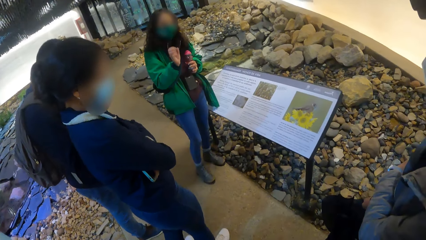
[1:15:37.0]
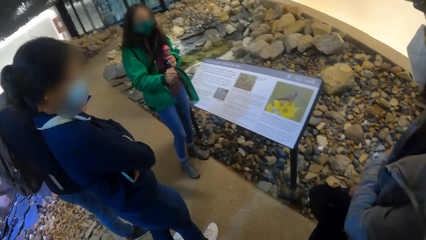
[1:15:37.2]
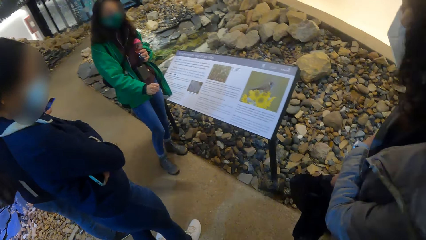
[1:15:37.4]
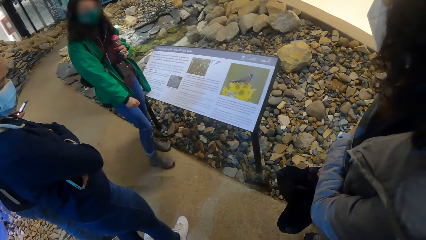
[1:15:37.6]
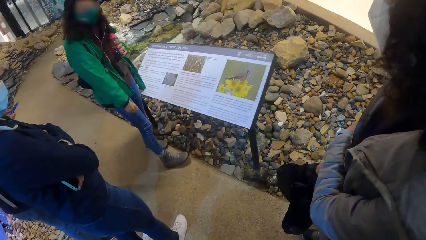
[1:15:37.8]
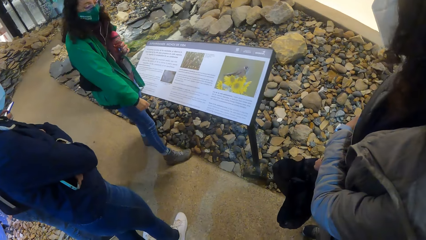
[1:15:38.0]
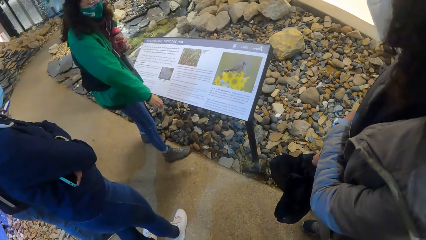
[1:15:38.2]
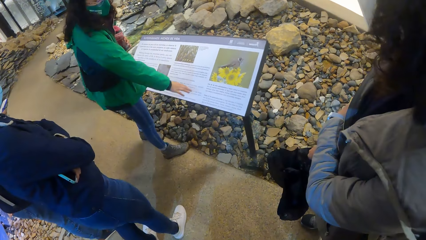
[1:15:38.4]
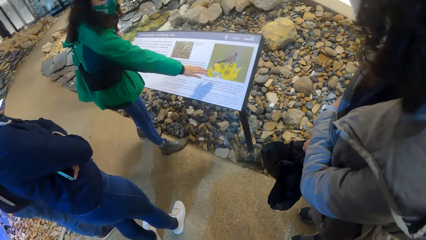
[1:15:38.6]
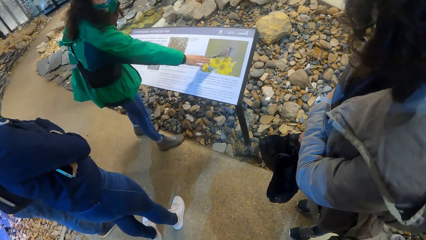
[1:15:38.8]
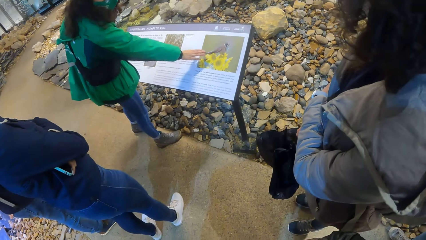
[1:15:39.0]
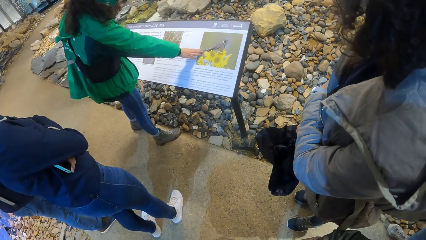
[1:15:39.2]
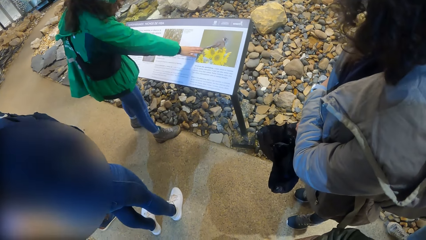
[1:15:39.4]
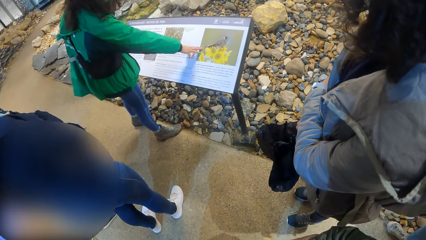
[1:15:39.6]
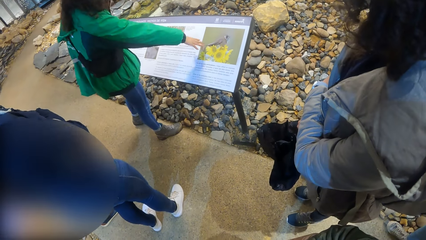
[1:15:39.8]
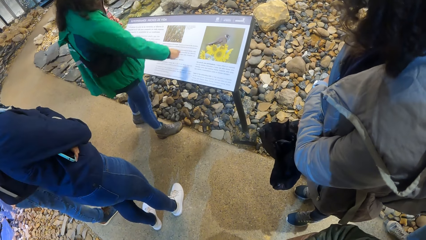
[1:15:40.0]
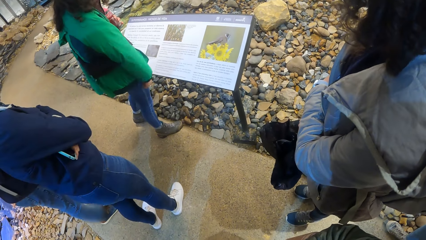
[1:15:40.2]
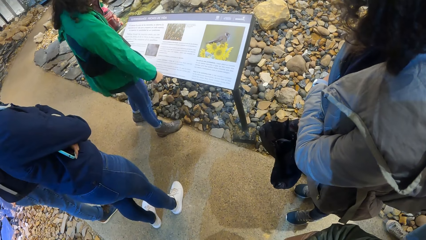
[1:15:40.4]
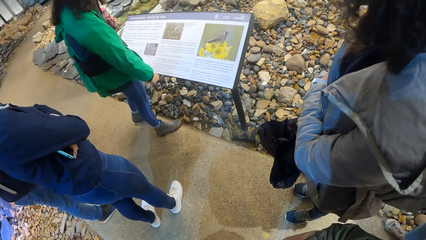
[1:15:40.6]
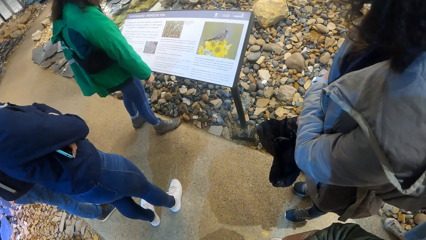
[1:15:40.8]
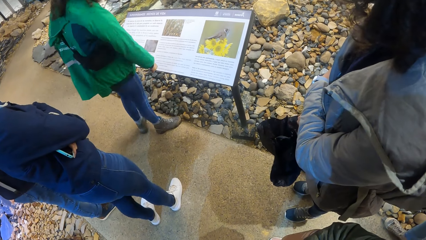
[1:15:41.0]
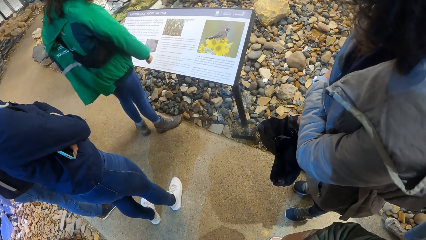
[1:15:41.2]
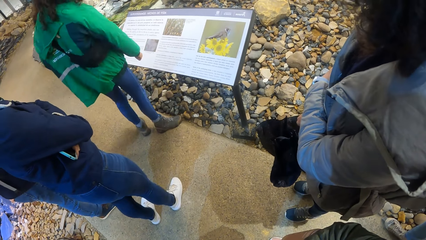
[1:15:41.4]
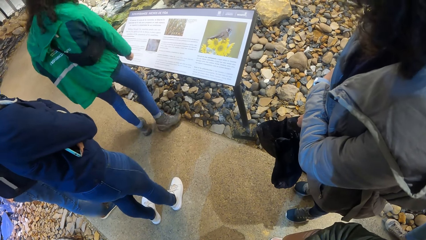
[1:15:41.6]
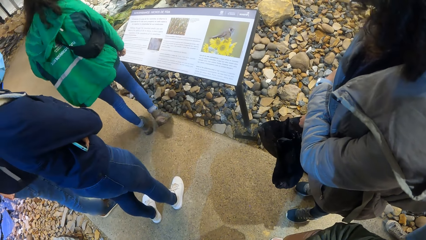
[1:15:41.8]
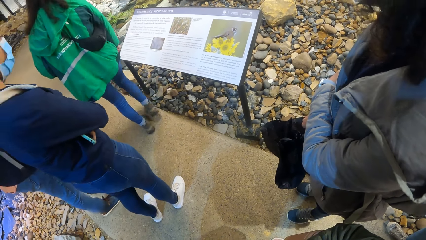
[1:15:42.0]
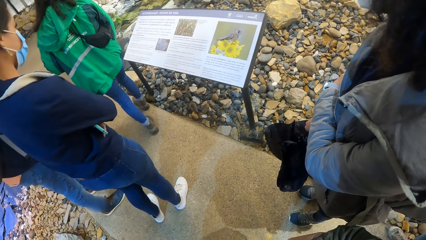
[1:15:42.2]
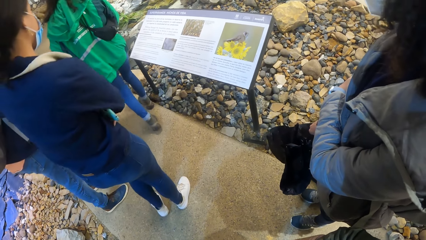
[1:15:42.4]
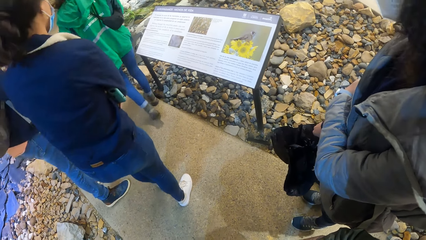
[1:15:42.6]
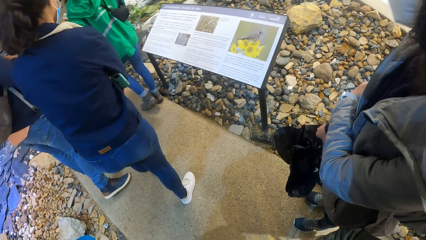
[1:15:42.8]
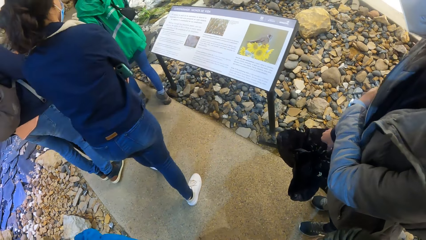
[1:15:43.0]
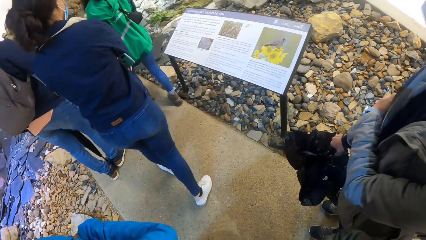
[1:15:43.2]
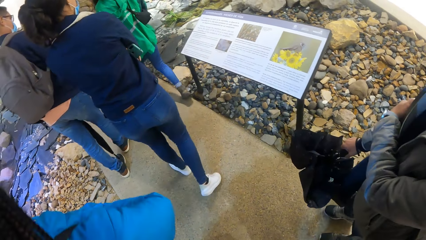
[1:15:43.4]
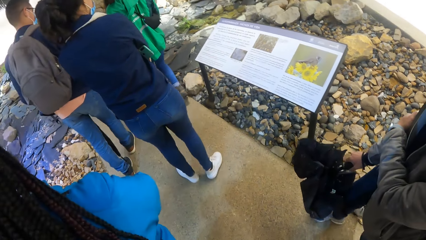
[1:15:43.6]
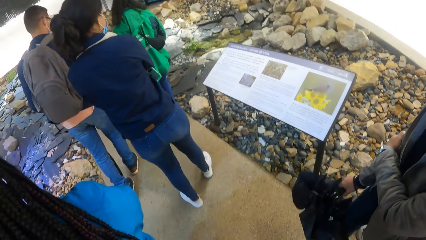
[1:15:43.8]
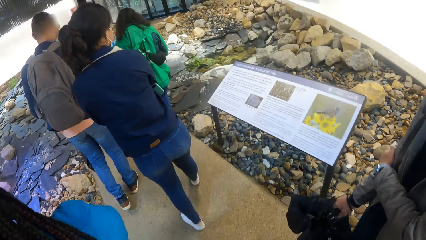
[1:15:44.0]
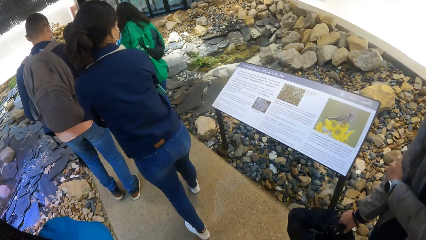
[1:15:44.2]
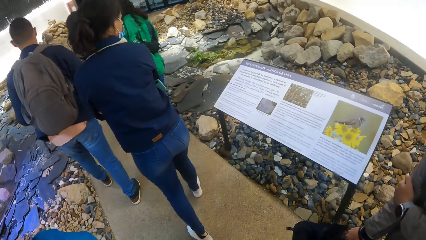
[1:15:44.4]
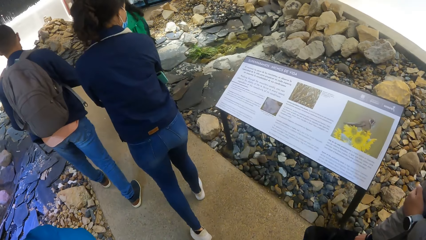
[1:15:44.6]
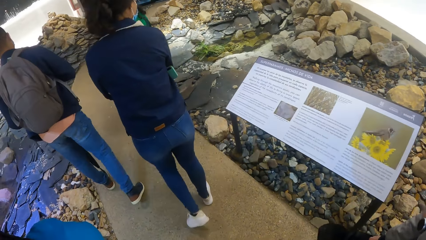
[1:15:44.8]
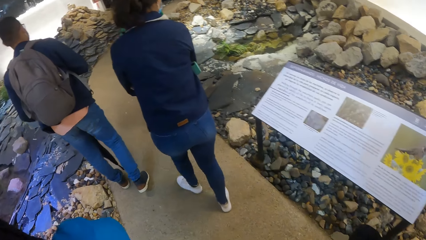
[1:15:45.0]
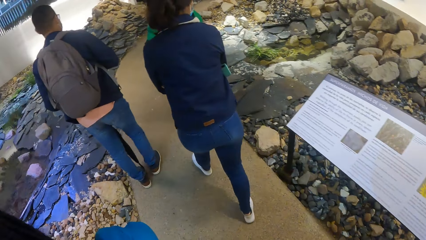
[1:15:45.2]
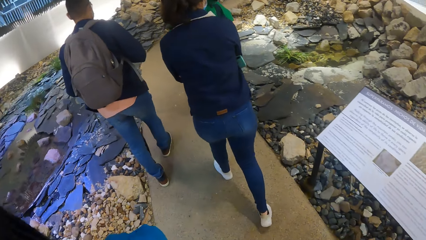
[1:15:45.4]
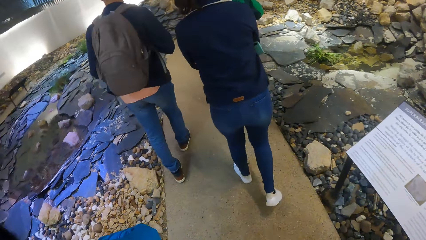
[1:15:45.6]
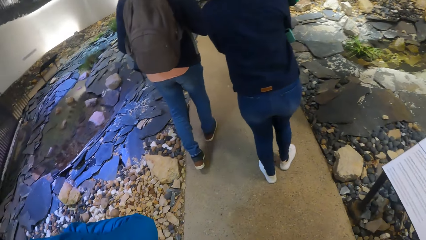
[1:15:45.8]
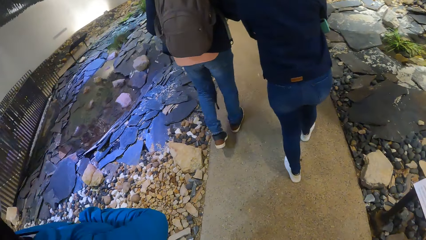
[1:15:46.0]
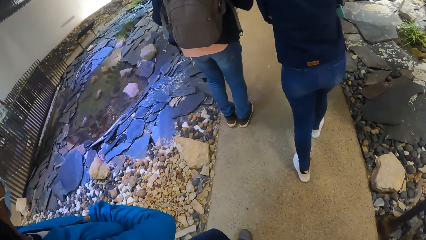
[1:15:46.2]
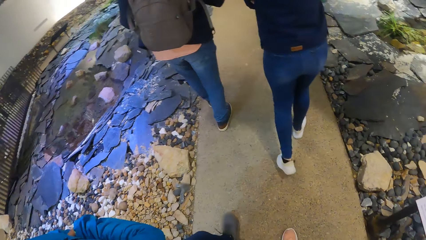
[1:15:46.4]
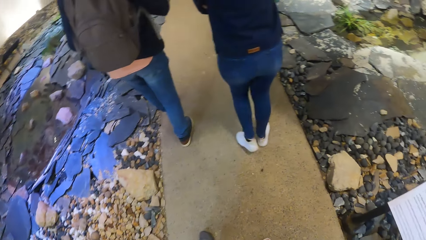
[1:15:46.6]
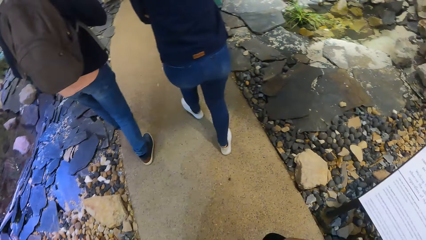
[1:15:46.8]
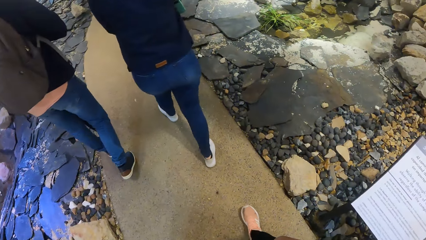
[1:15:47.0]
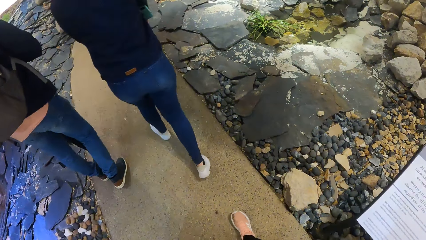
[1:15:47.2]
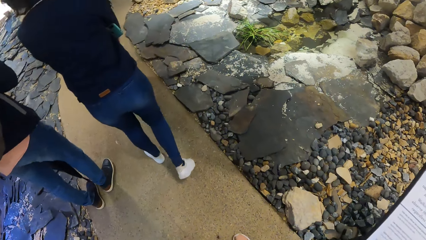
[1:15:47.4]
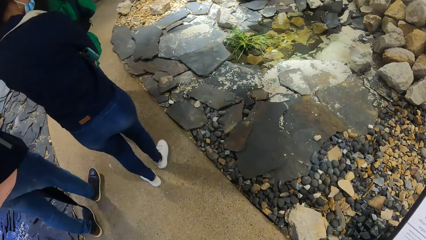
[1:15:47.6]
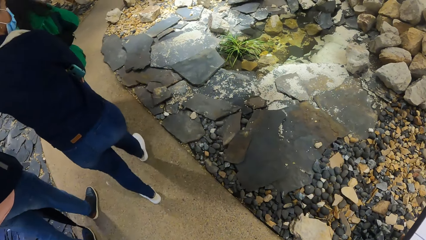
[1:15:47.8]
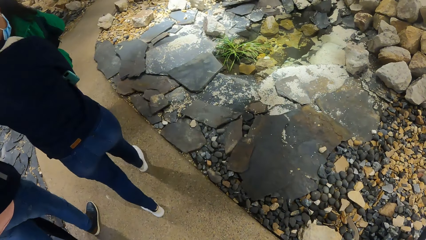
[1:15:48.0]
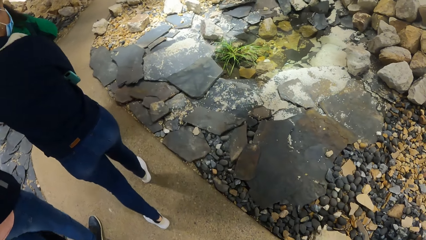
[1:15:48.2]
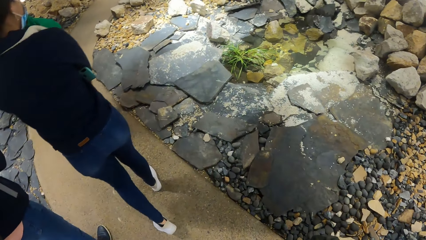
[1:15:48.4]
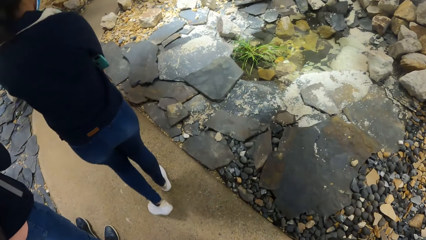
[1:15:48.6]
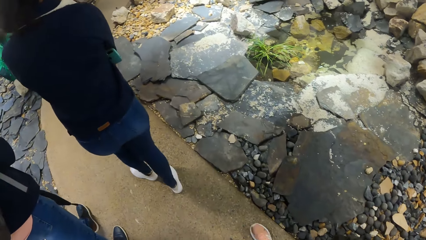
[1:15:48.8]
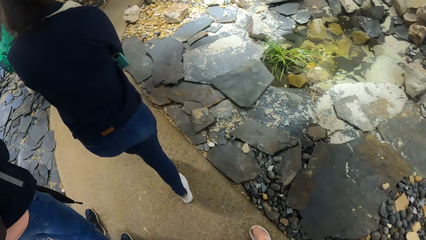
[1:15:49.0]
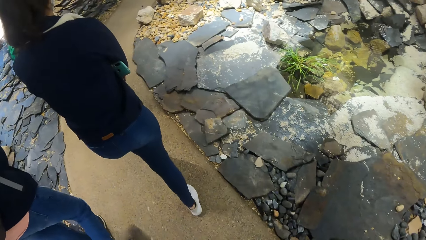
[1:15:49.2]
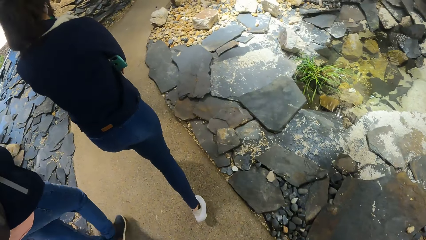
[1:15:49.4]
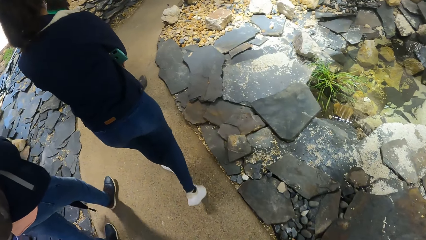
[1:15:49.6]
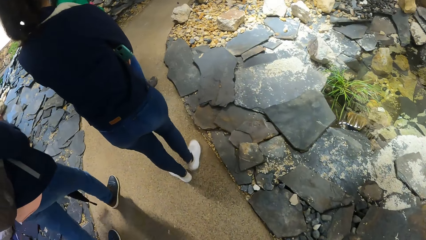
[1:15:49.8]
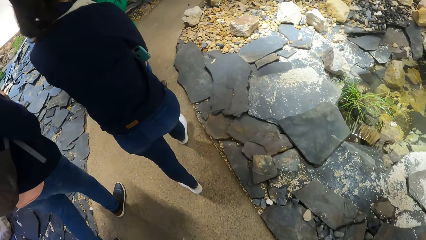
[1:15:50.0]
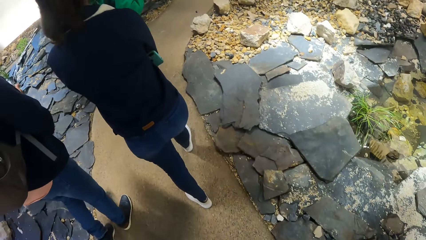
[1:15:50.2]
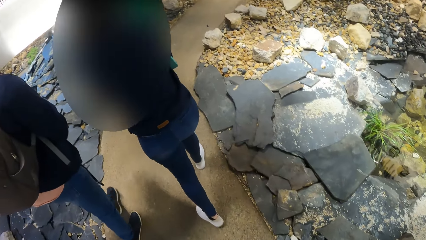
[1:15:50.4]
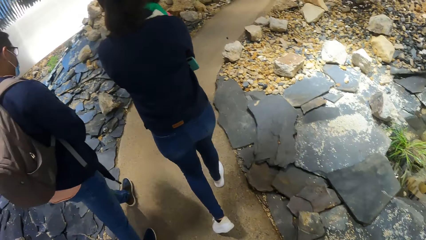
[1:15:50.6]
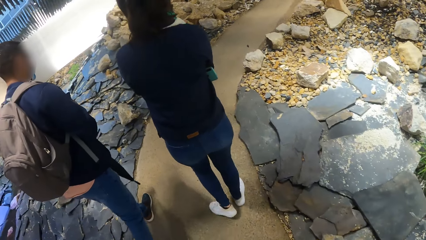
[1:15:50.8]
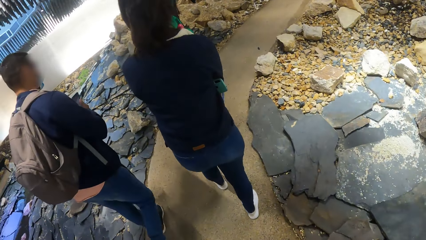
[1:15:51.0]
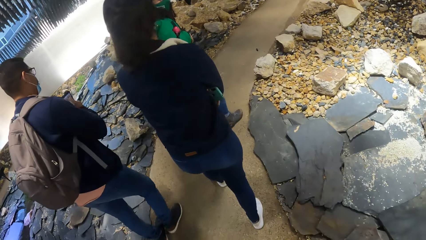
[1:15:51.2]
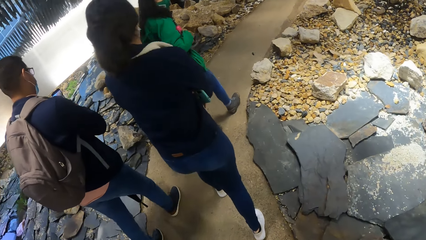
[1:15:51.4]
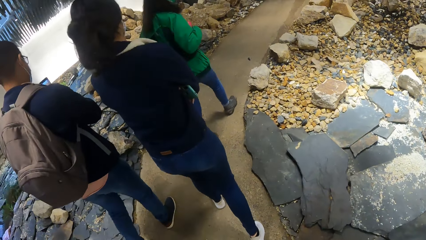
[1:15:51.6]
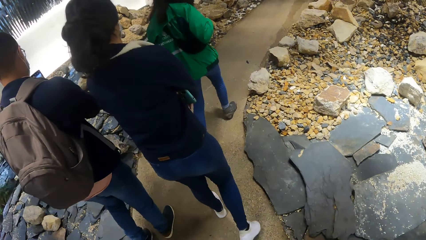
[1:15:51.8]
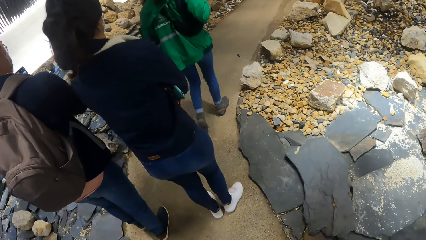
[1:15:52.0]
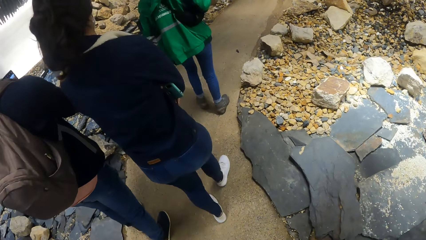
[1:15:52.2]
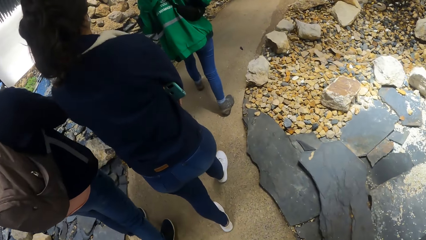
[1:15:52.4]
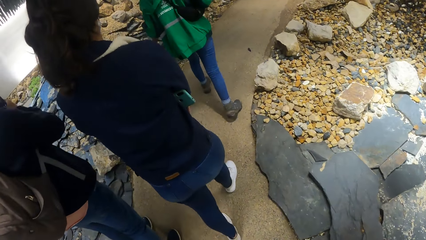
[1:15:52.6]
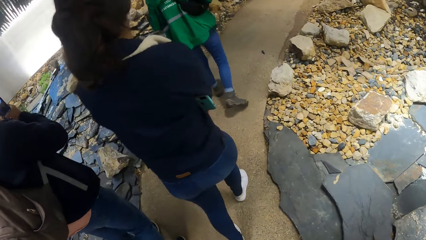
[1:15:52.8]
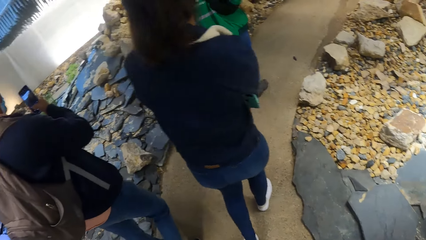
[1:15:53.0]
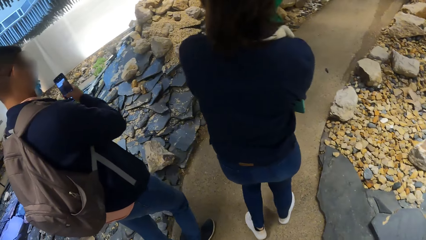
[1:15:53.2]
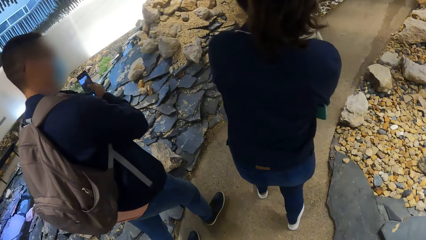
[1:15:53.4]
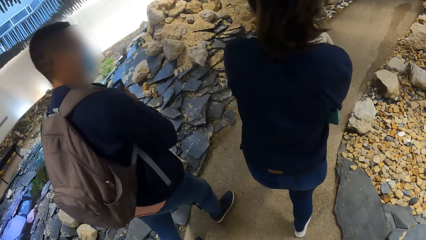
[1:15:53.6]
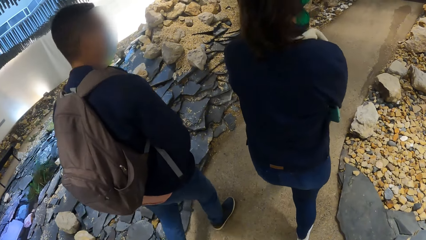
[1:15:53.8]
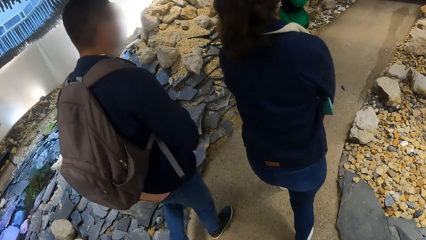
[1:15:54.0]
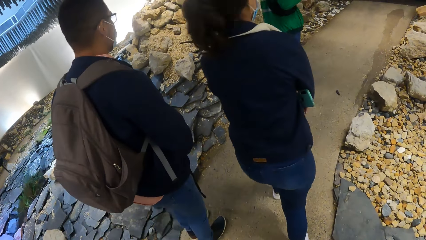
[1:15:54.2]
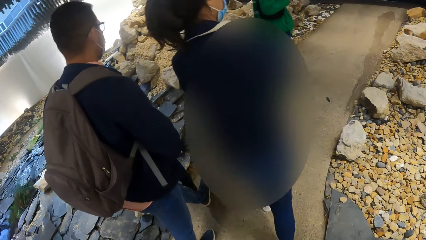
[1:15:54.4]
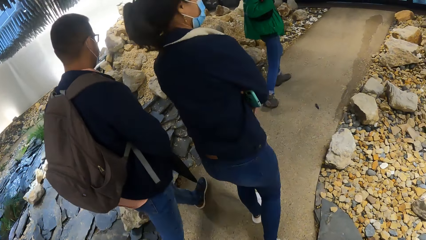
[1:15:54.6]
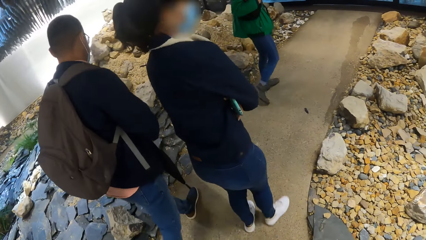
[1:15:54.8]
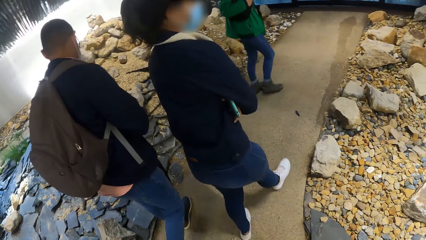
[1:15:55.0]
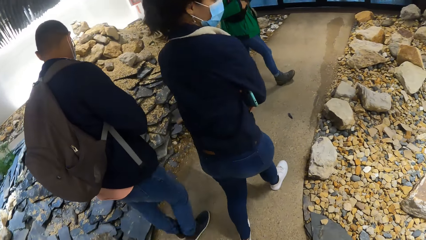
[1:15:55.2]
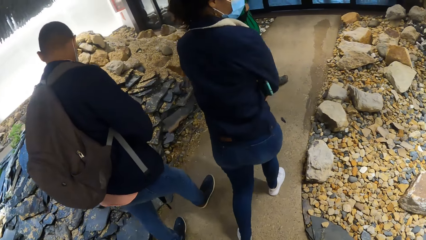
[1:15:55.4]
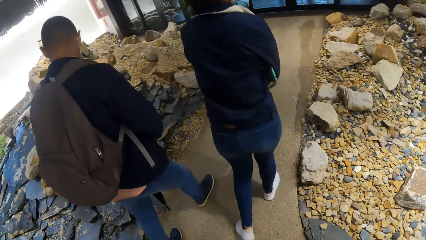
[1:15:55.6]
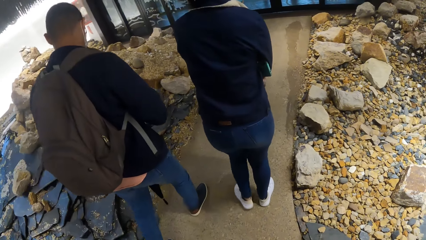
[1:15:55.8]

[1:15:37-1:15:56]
The woman touches a board on a stand with her right hand. The camera wearer walks with the group of people. A man operates his phone.
